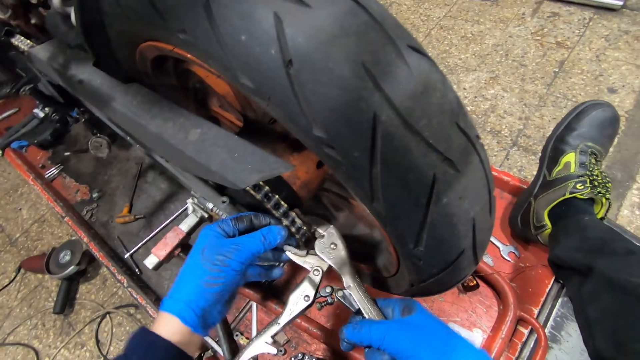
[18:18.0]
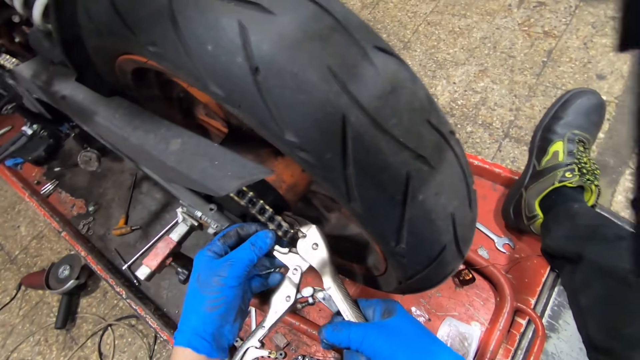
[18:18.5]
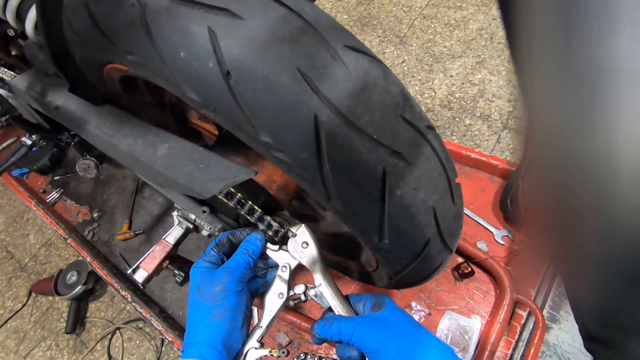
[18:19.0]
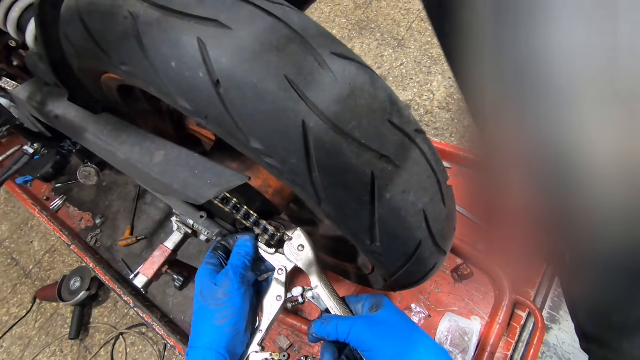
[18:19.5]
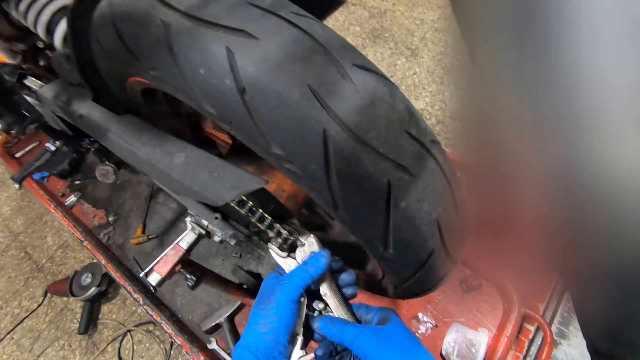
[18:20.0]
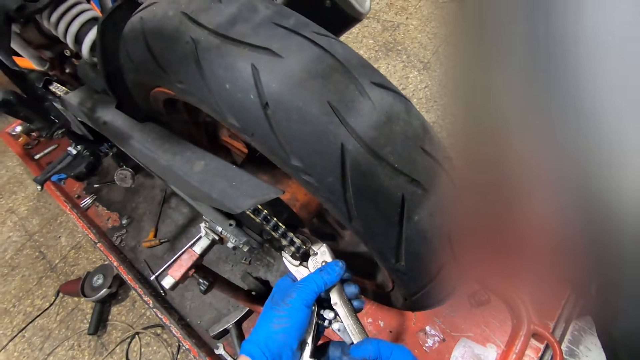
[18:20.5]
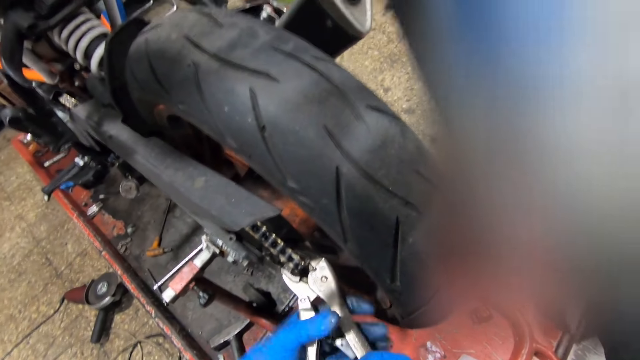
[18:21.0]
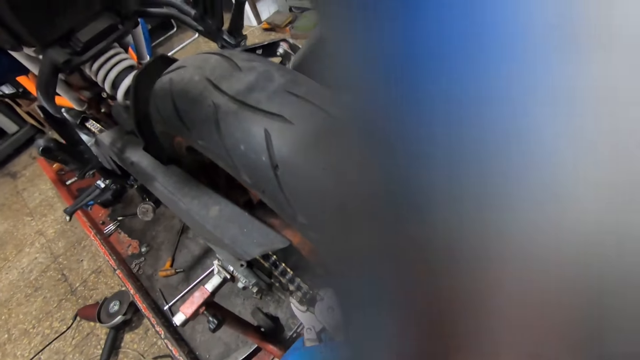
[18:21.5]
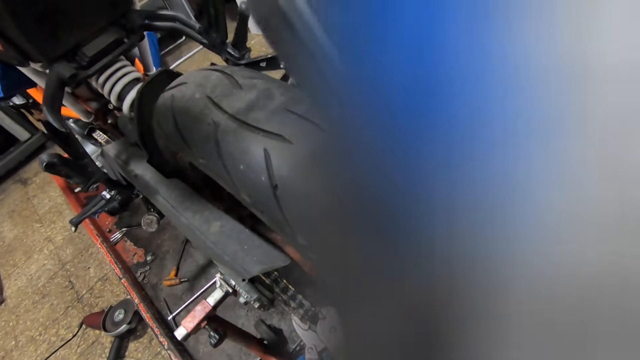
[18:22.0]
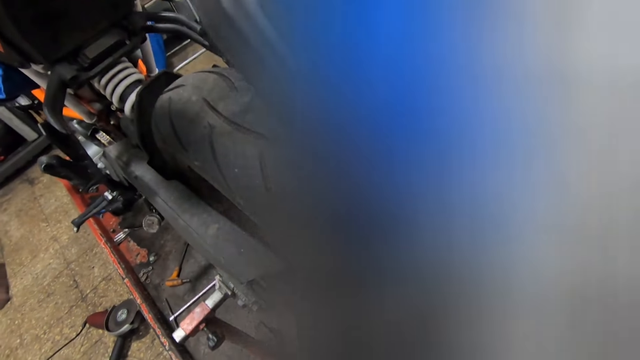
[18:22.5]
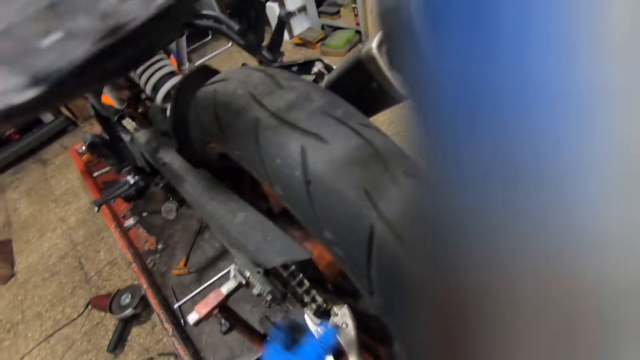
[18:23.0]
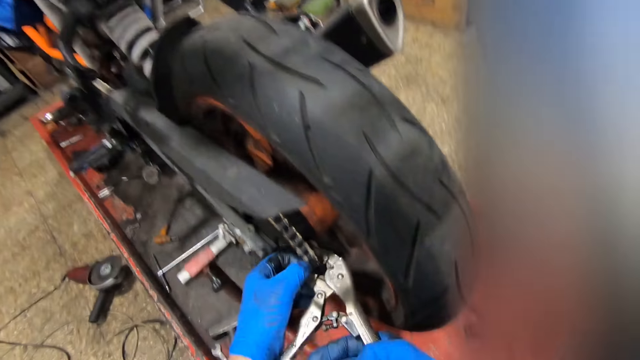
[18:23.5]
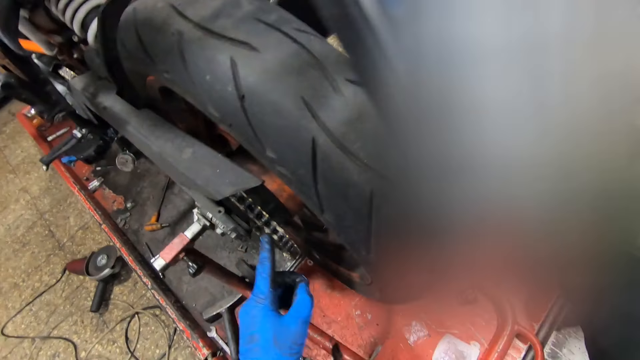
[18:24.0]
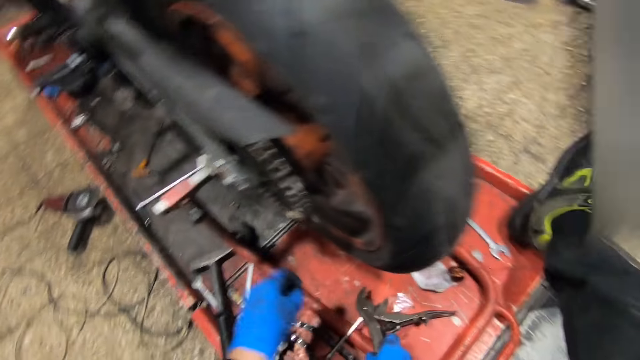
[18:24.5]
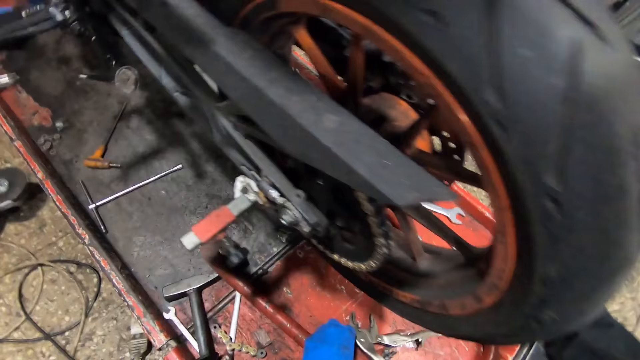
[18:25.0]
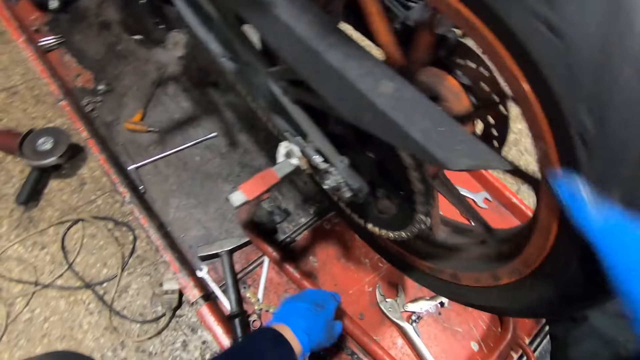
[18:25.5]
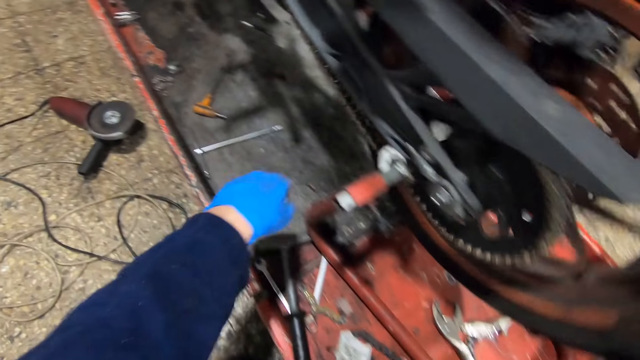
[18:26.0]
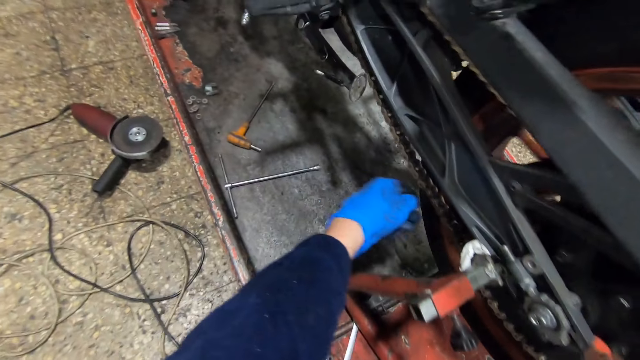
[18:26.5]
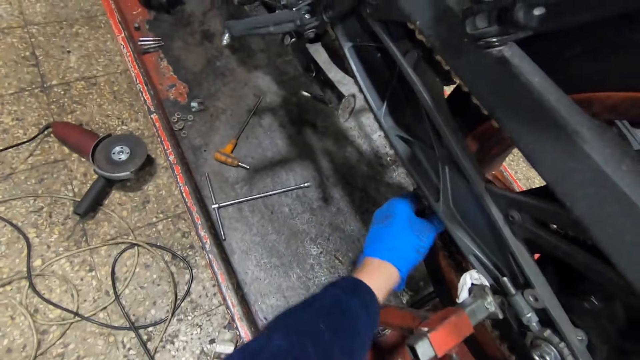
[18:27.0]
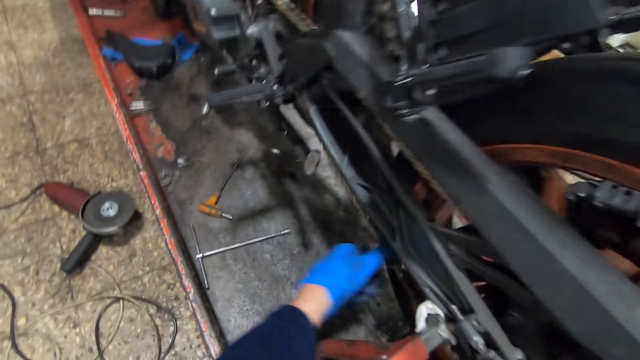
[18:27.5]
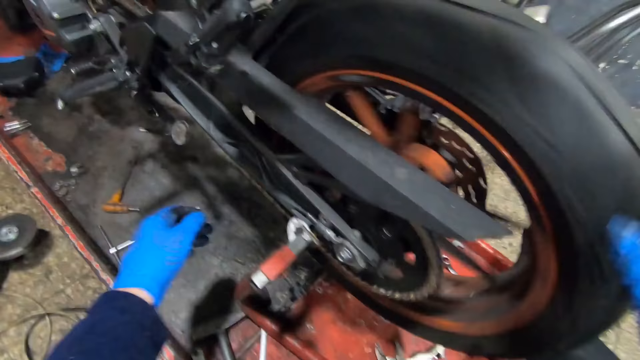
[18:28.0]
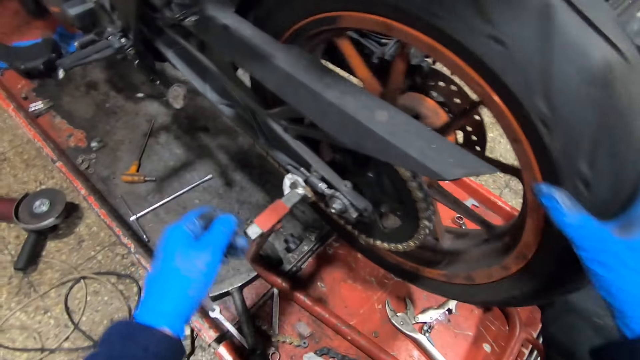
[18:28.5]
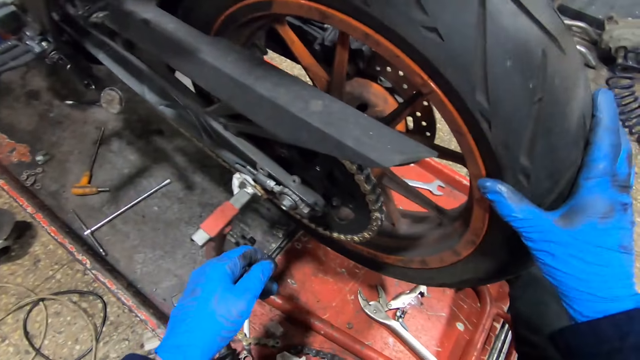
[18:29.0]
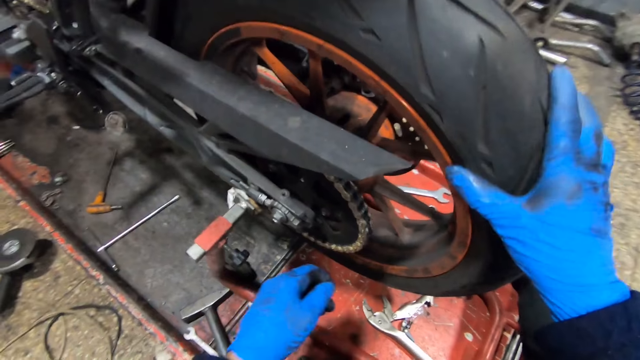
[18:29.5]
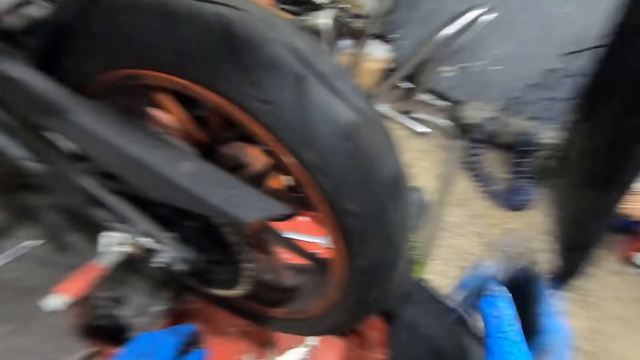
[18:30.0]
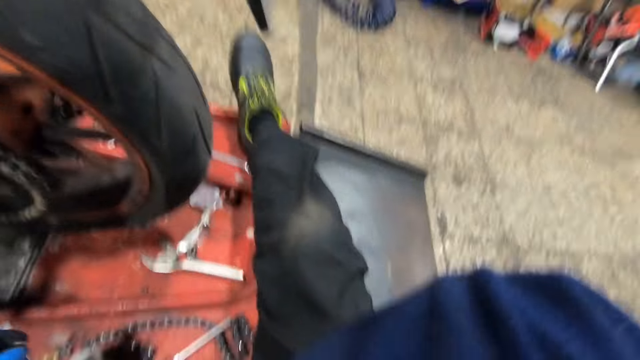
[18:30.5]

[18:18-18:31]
The camera wearer fixes the bike chain with the pliers. He tightens the bike chain with the pliers in his two hands. He removes the pliers from the chain on the bike. He rubs his left hand on the chain on the bike. He rolls the rear tire of the bike with his right hand. He touches the bike chain. He adjusts the chain on the bike with his left hand. He moves the bike tire.

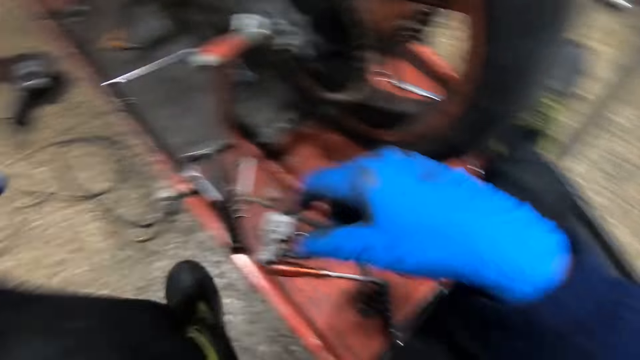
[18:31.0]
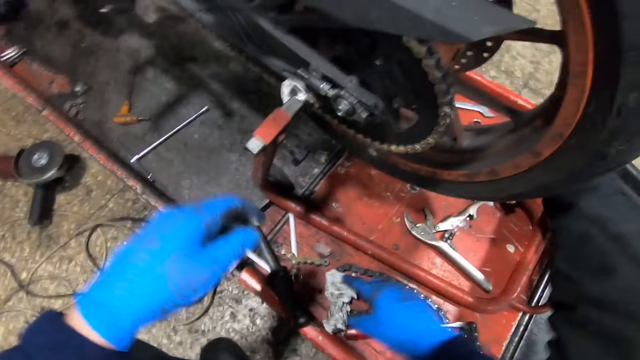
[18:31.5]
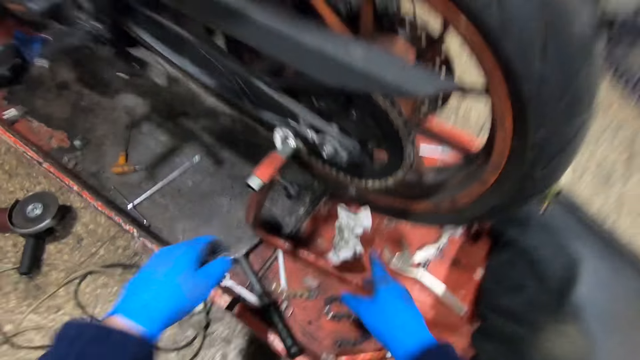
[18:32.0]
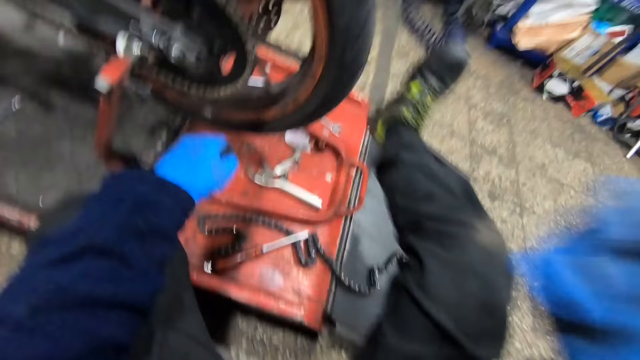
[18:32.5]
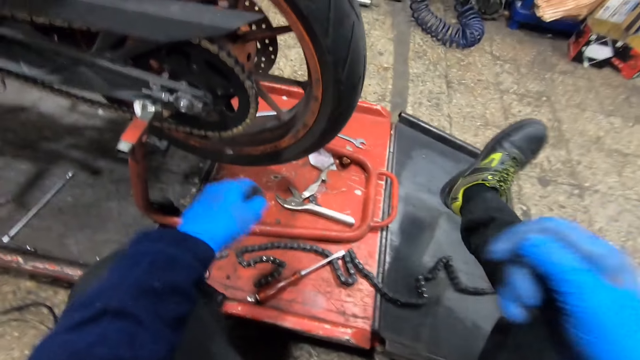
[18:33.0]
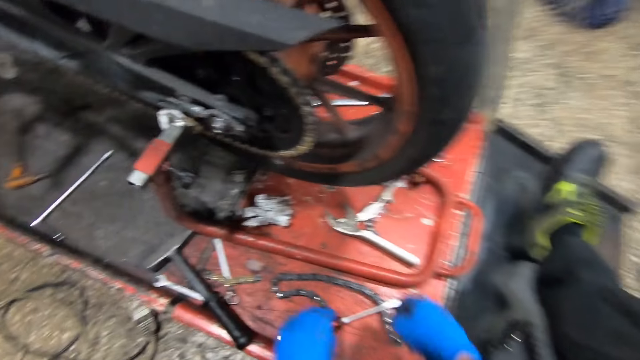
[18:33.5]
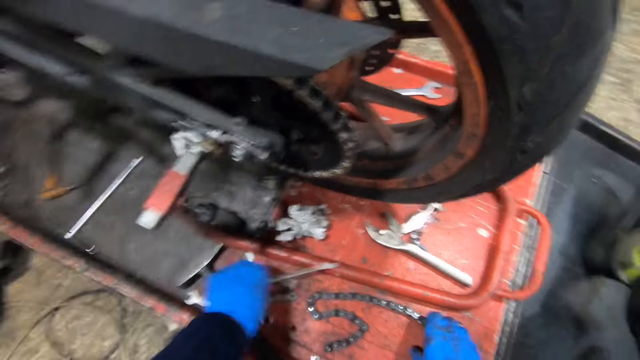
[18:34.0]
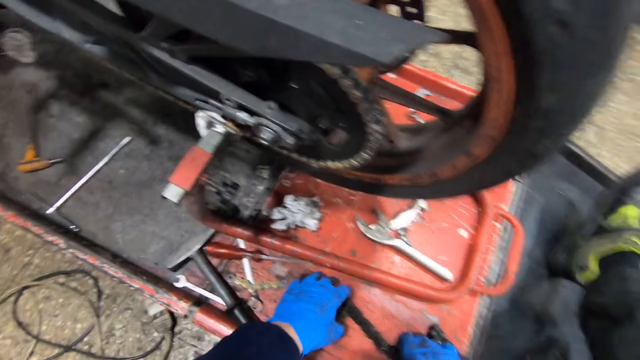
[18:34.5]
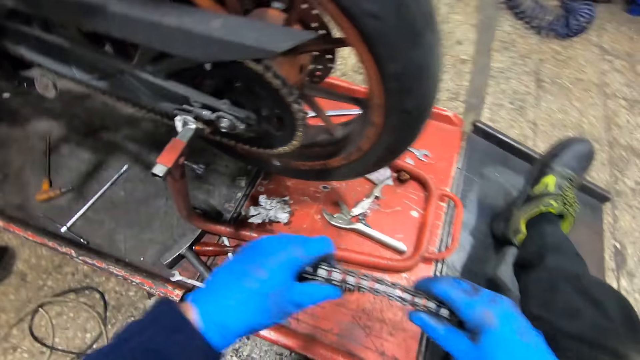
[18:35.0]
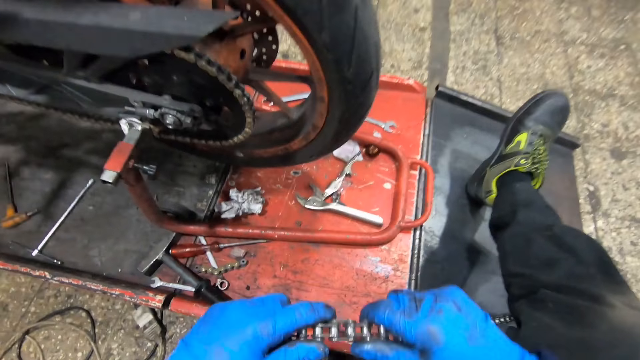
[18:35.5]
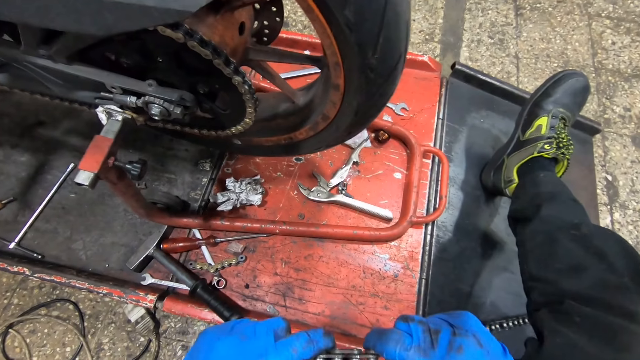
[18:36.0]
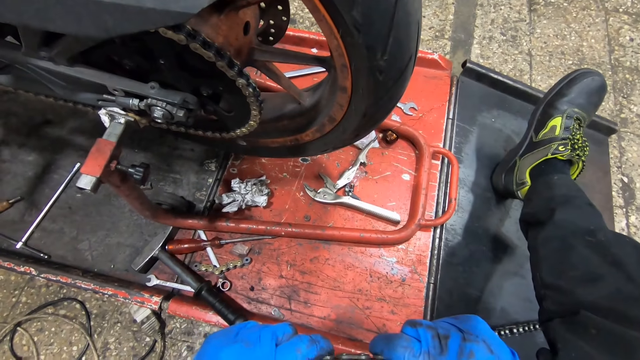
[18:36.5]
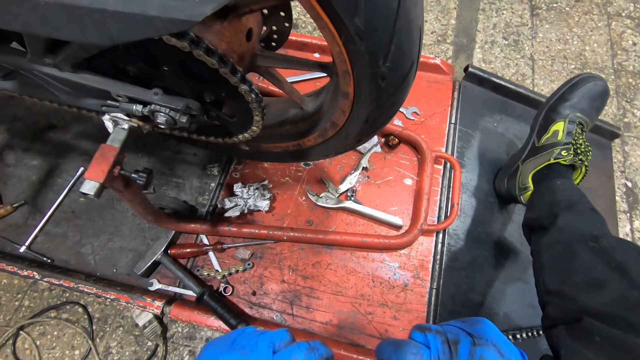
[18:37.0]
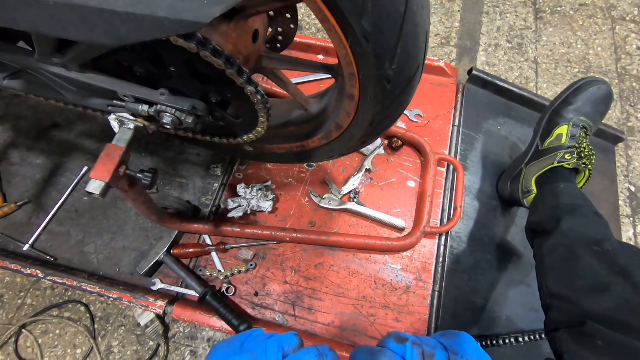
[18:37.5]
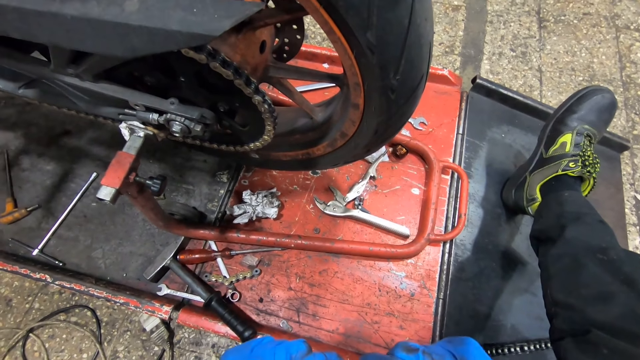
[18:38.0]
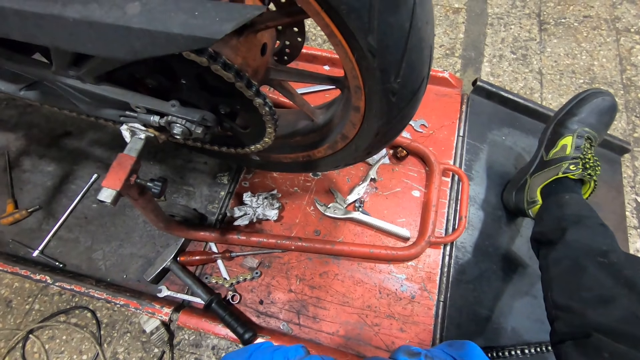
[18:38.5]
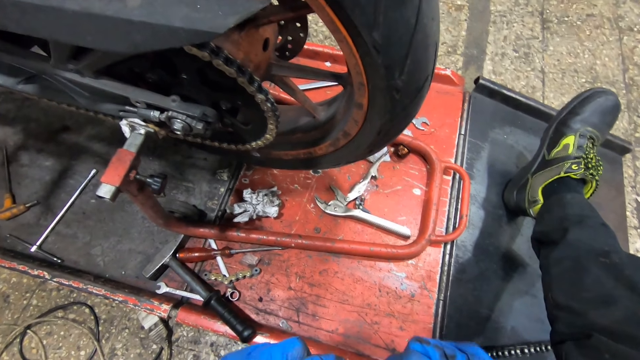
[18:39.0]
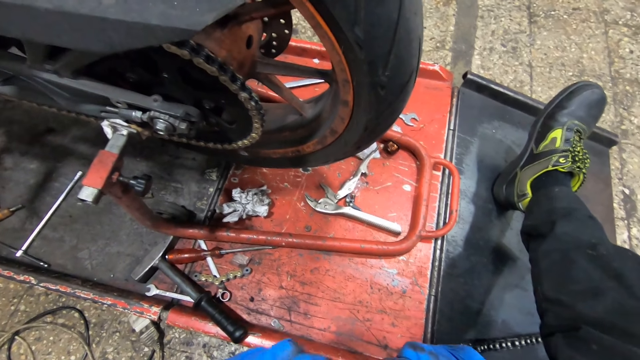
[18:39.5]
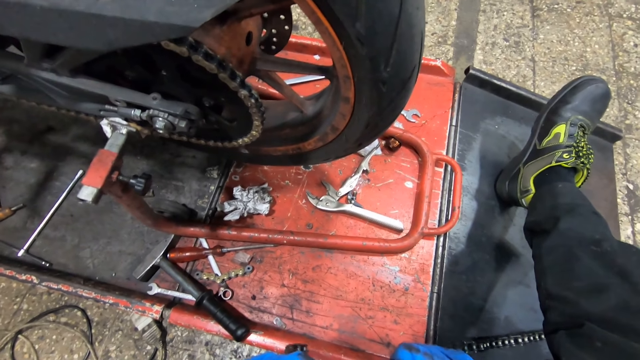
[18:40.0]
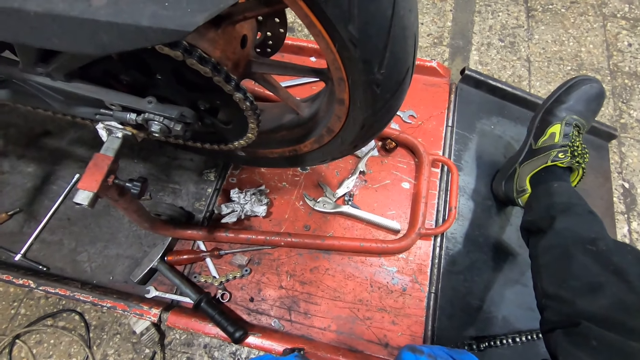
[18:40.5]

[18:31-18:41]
The camera wearer picks up a piece of cloth from a work bench with his right hand. He drops the piece of cloth on the work bench with his right hand. He picks up a screwdriver from the work bench with his left hand. He drops the screwdriver on the work bench with his left hand. He picks up a bike chain from the work bench with his two hands. He fixes the bike chain.
